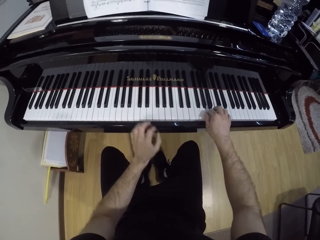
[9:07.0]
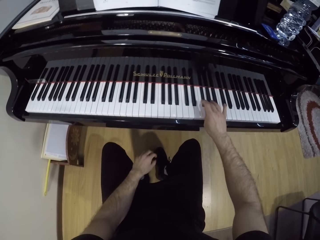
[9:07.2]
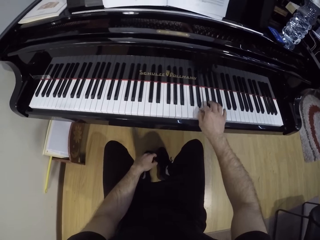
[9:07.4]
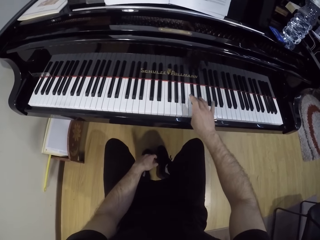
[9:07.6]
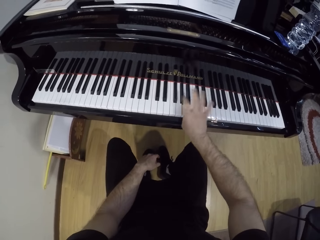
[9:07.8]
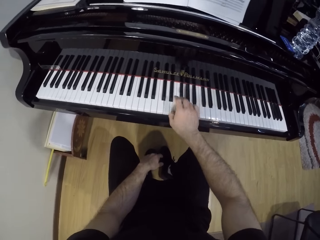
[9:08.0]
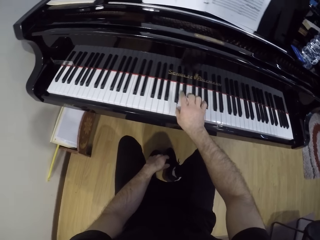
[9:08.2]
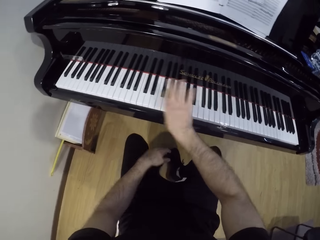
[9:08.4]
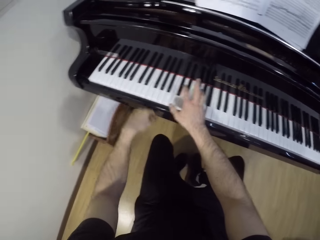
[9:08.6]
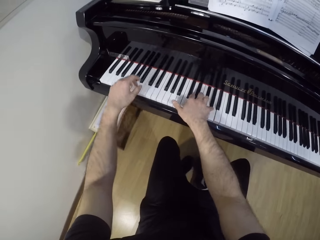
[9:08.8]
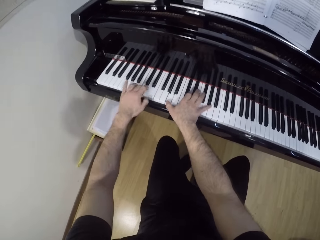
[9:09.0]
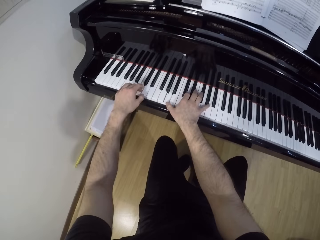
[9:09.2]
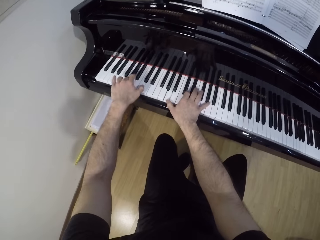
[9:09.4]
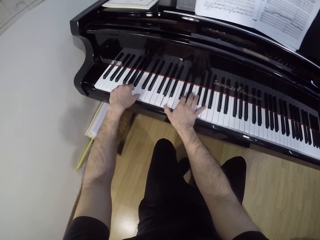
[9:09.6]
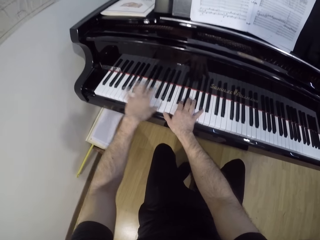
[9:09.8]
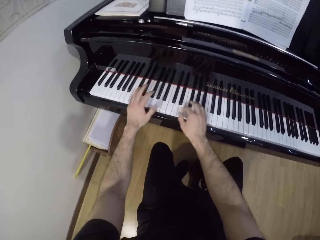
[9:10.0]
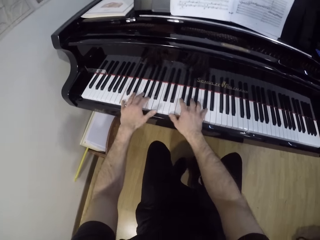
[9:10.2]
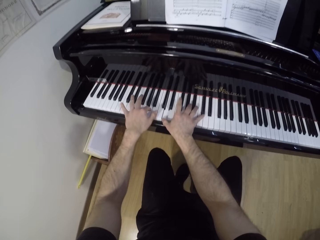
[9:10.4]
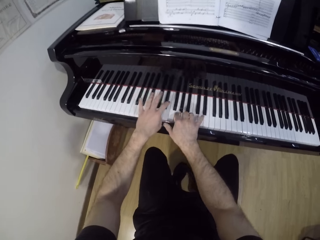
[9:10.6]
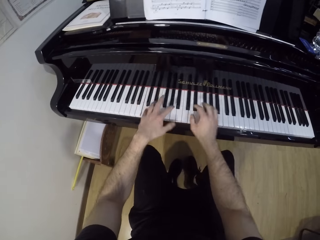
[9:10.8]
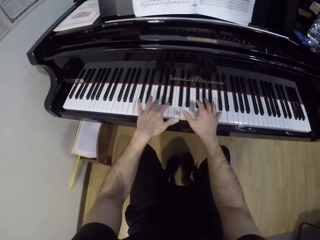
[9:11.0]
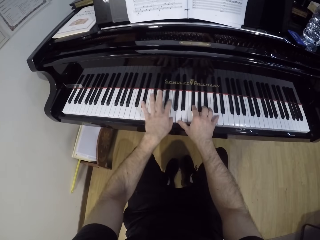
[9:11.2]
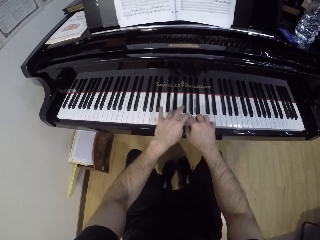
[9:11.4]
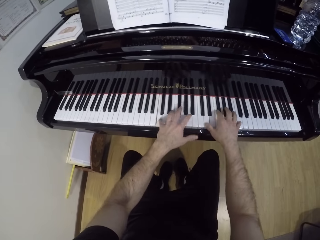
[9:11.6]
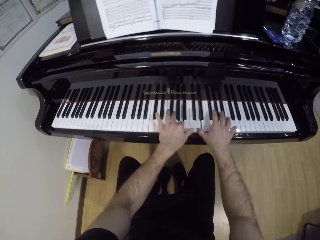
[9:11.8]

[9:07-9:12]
The camera wearer plays the piano with both hands. He plays the piano with his right hand. He plays the piano with both hands.

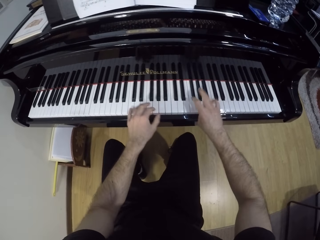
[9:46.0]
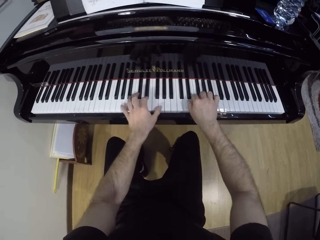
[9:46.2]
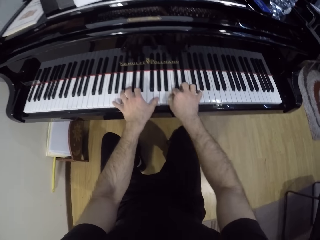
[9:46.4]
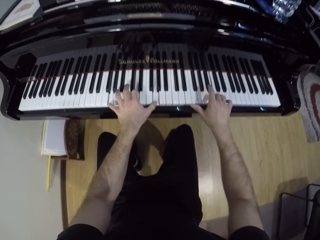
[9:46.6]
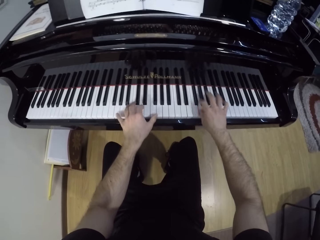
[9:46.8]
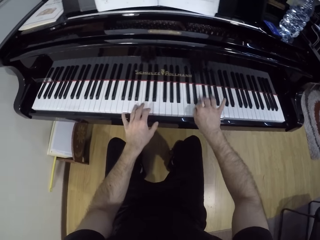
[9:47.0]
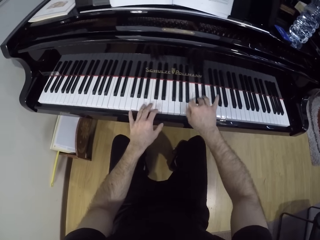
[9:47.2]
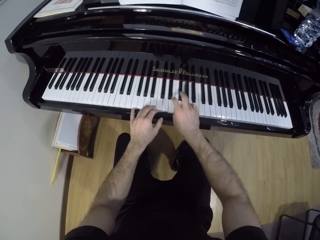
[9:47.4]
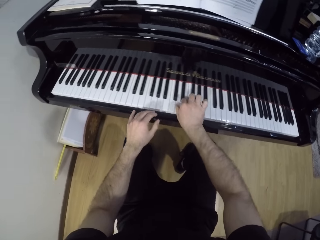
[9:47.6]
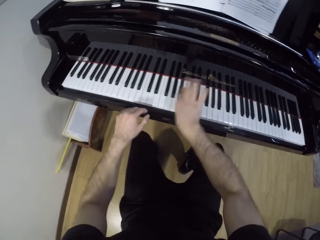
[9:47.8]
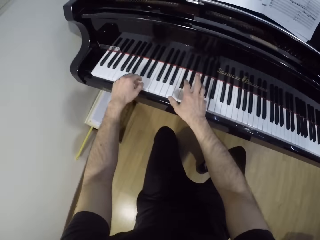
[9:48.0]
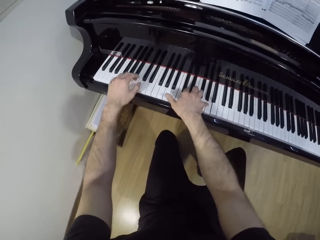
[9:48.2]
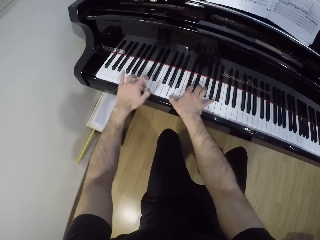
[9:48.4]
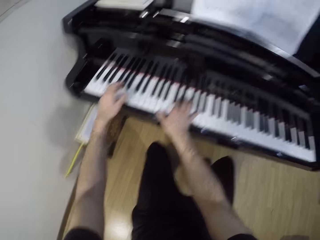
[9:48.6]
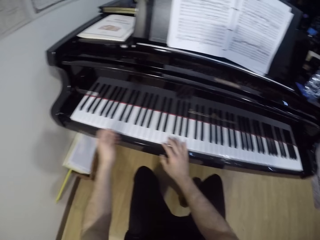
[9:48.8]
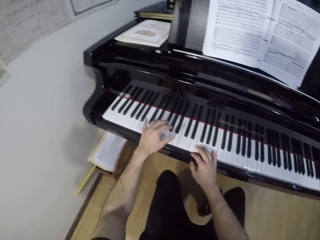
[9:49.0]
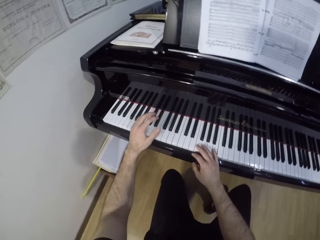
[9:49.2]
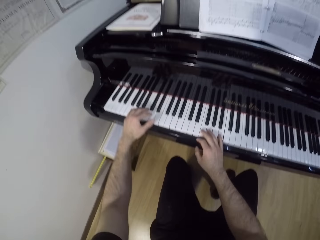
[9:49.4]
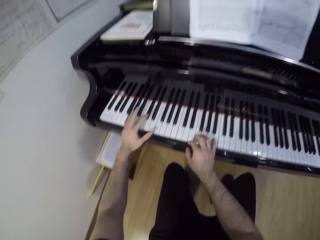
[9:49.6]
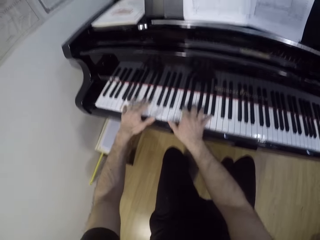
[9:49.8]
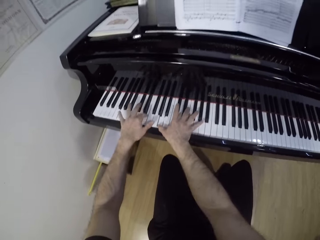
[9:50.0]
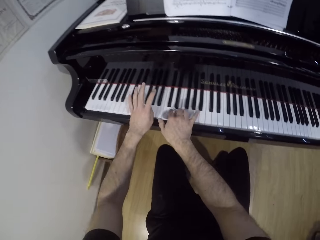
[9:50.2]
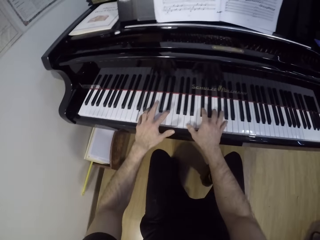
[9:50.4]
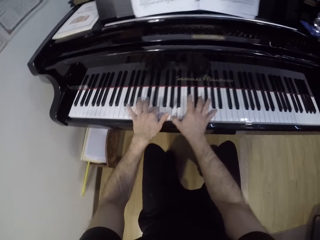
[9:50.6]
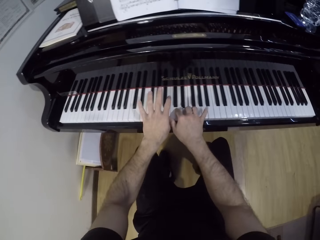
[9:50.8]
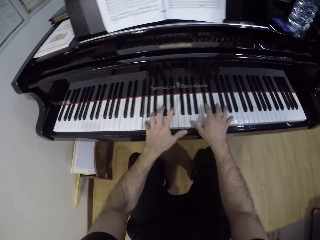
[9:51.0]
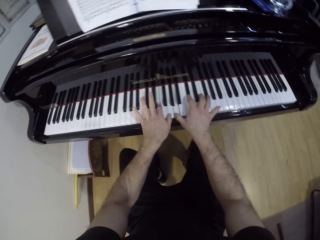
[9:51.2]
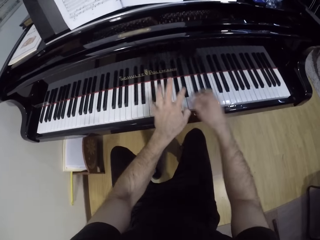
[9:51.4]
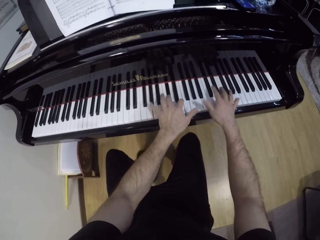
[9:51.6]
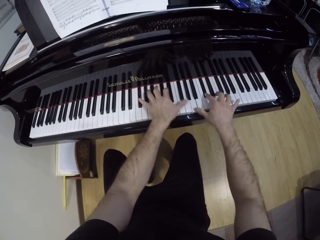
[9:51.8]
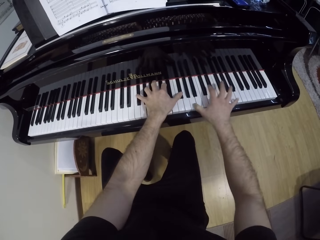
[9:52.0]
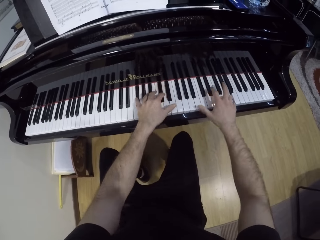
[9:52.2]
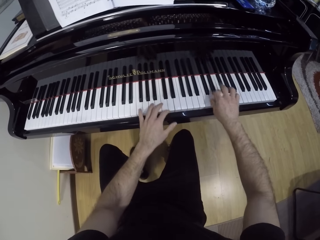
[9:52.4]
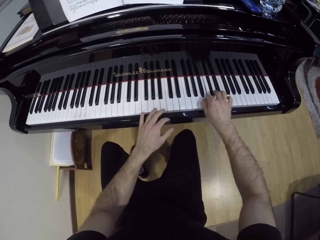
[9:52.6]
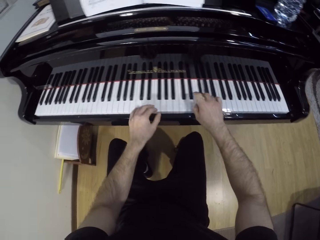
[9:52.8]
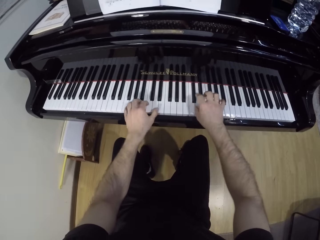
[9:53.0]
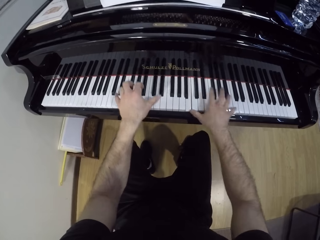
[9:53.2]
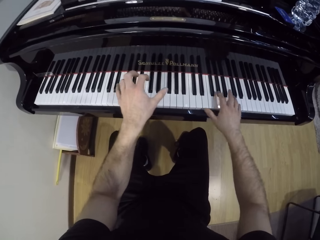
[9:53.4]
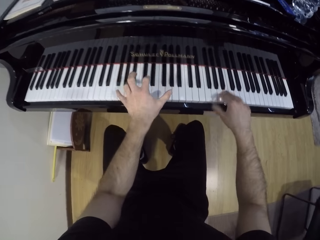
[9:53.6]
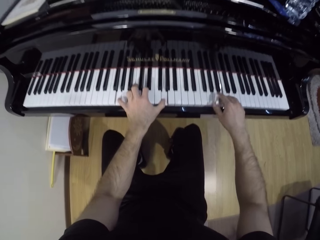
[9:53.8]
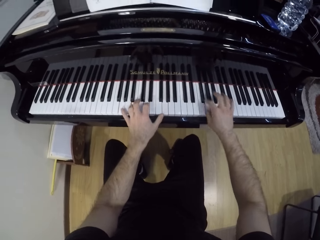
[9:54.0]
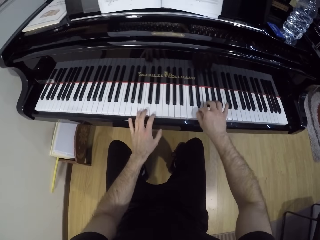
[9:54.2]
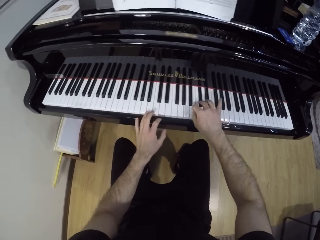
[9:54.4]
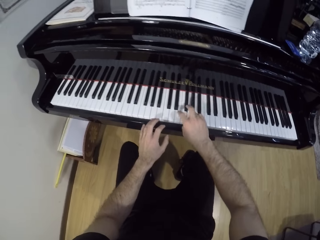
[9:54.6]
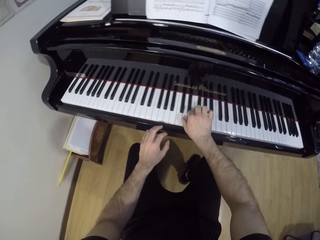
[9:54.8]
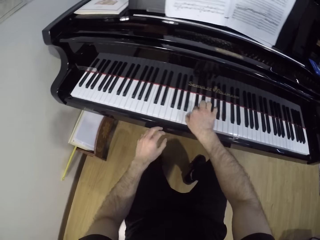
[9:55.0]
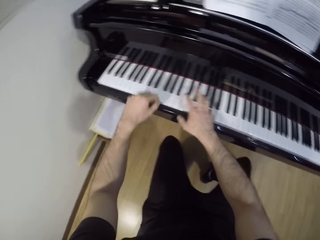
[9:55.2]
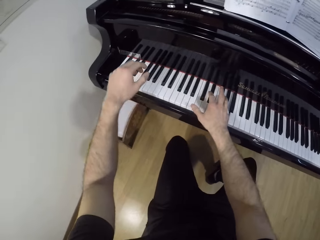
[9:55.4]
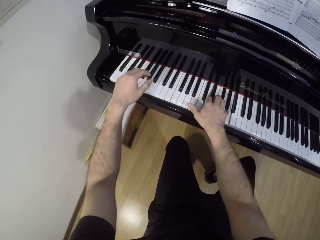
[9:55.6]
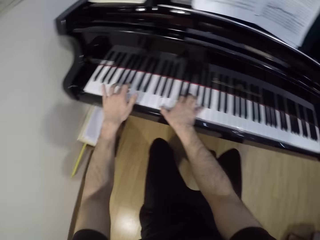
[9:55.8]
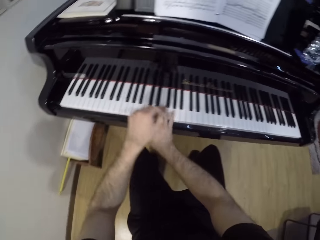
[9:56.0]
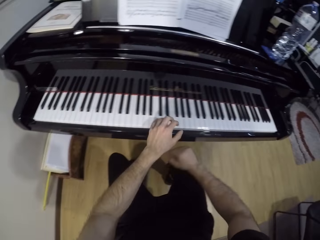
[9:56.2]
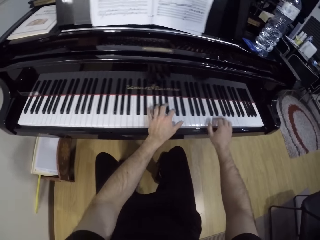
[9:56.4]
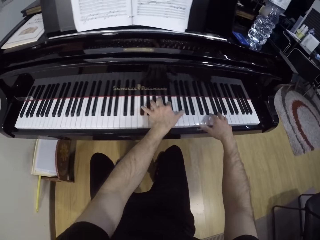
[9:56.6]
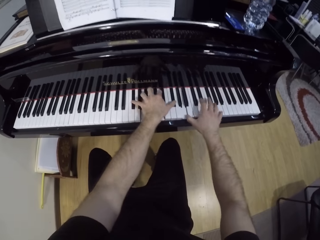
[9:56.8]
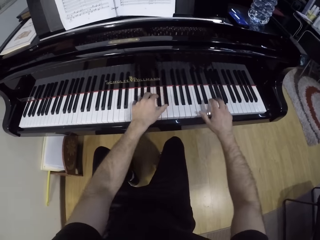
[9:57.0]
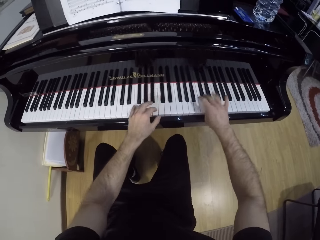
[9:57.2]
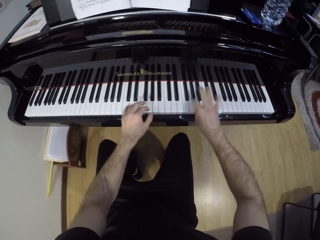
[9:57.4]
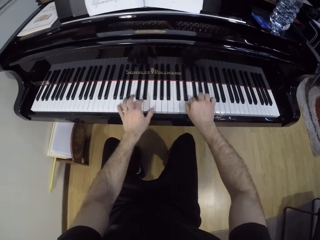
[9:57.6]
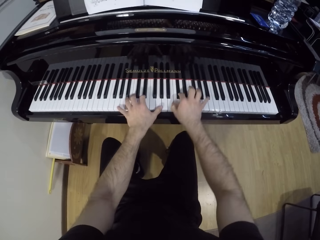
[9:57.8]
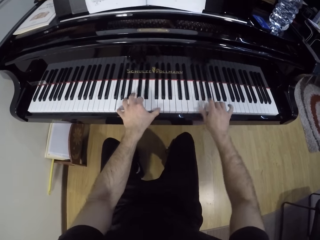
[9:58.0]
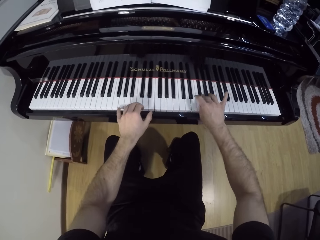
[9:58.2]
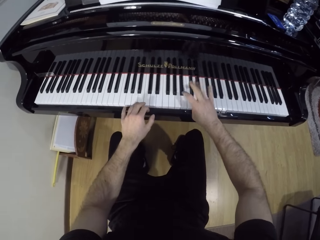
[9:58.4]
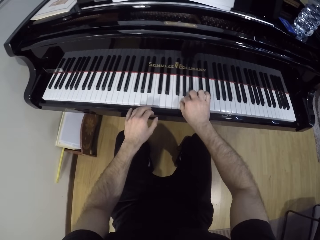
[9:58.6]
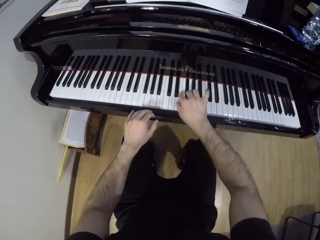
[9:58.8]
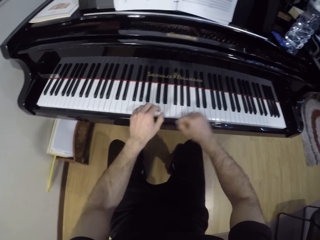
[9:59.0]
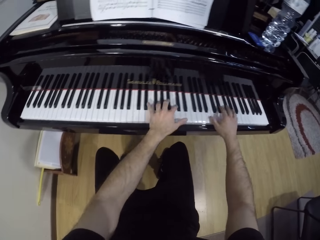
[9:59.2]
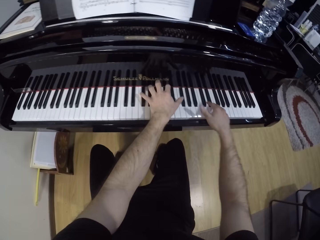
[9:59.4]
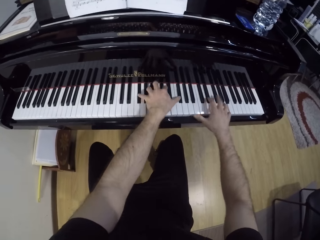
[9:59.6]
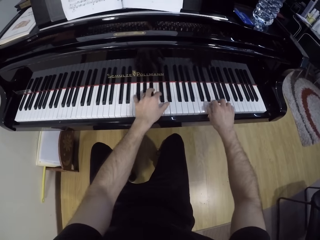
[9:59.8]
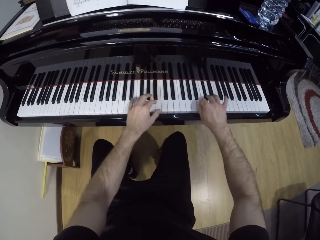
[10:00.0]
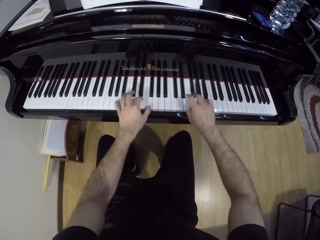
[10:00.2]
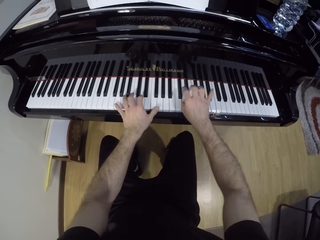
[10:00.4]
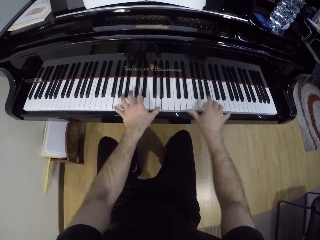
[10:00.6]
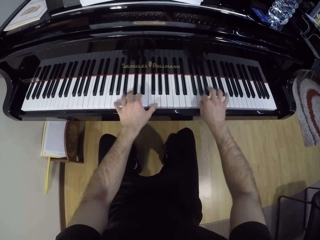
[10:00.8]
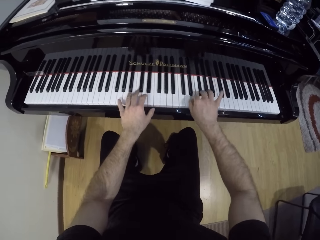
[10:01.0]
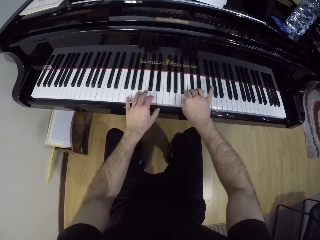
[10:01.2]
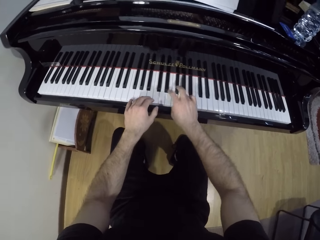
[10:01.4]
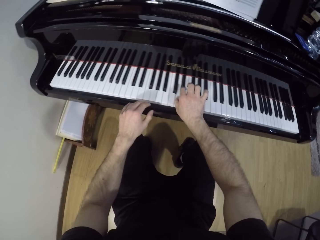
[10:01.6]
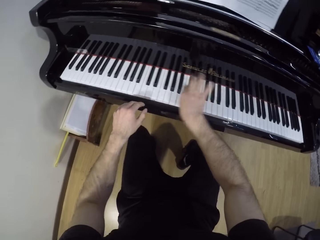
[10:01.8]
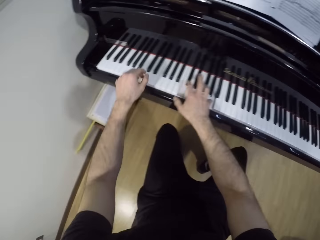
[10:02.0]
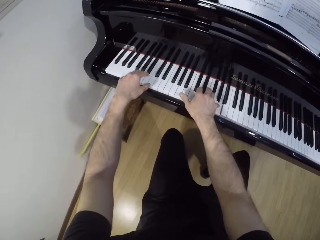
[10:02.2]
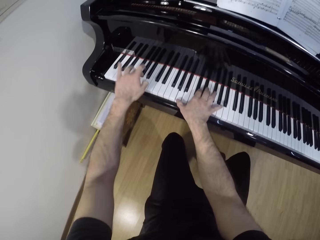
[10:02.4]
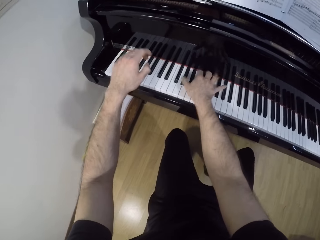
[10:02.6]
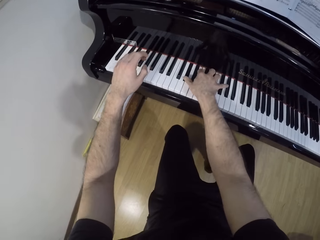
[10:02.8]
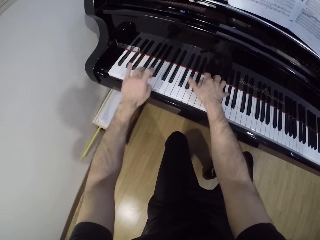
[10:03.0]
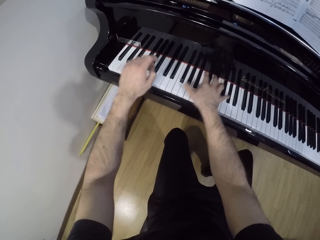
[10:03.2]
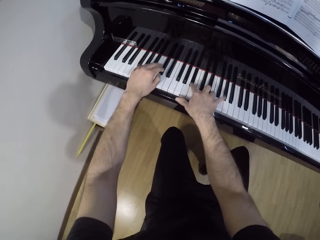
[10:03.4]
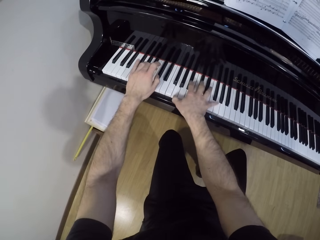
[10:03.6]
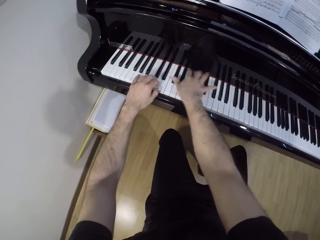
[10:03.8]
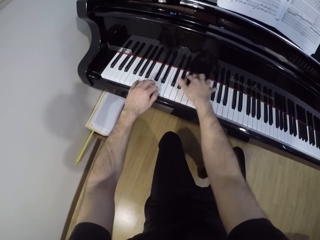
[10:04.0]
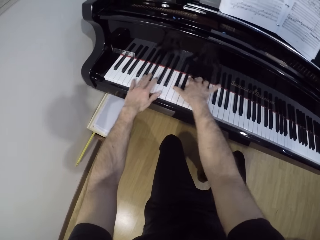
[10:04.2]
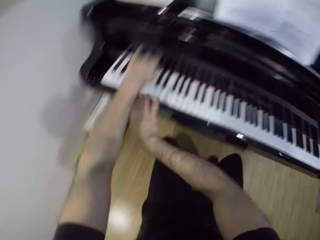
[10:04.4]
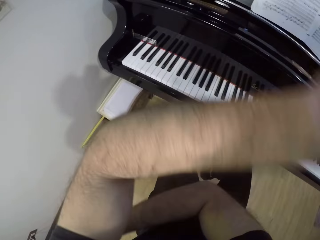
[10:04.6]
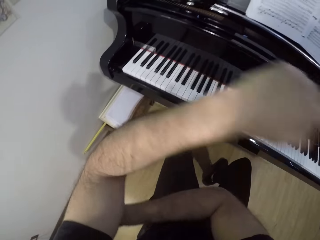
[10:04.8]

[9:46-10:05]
The camera wearer moves the left hand. They play the keyboard with both hands. They move both hands. They play the keyboard with both hands. They move the left hand. They play the keyboard with both hands. They move the left hand. They play the keyboard with one hand. They move both hands. They play the keyboard with both hands. They move both hands. They play the keyboard with both hands. They move the left hand. They play the keyboard with both hands.
